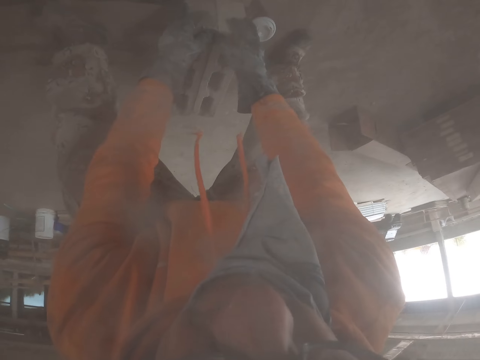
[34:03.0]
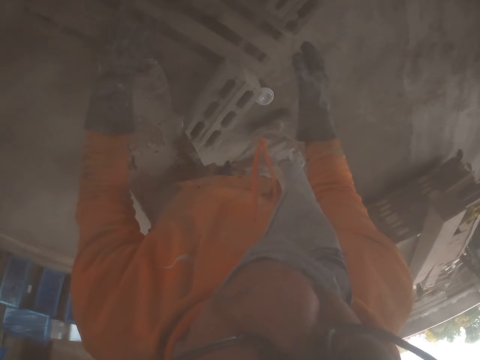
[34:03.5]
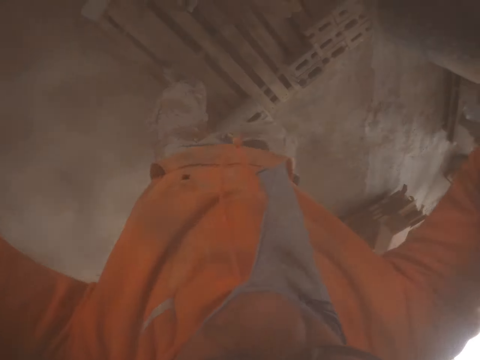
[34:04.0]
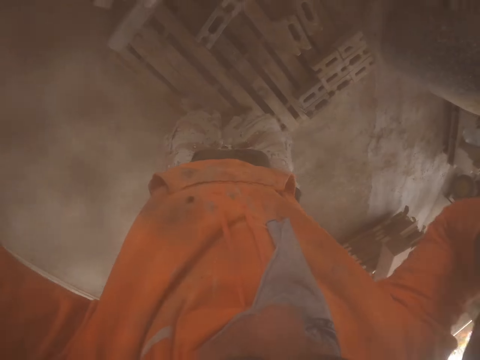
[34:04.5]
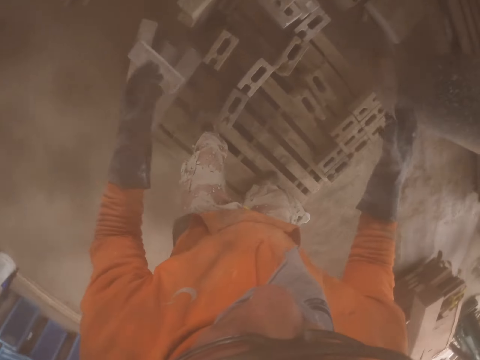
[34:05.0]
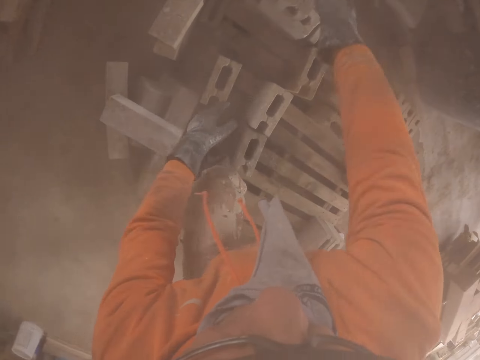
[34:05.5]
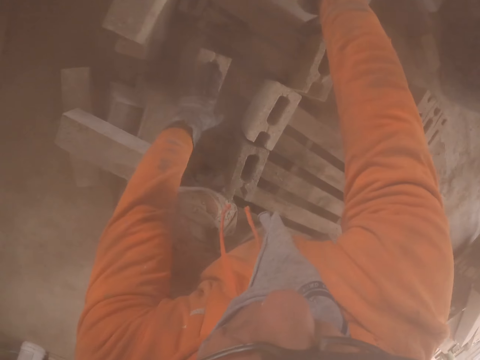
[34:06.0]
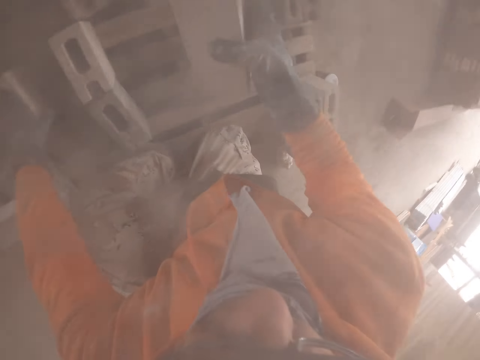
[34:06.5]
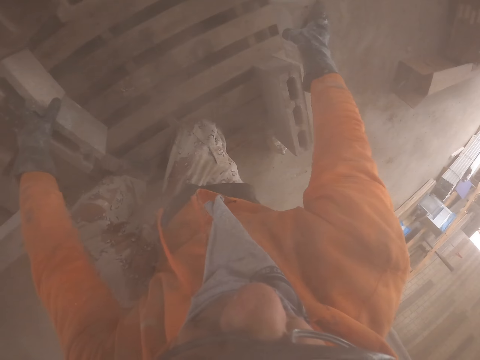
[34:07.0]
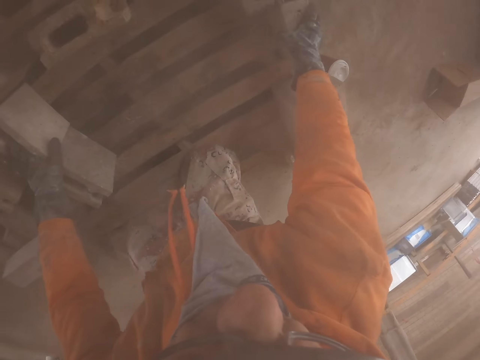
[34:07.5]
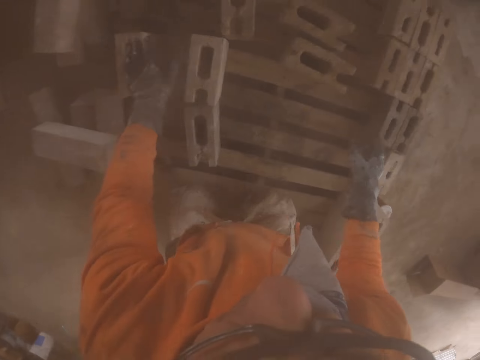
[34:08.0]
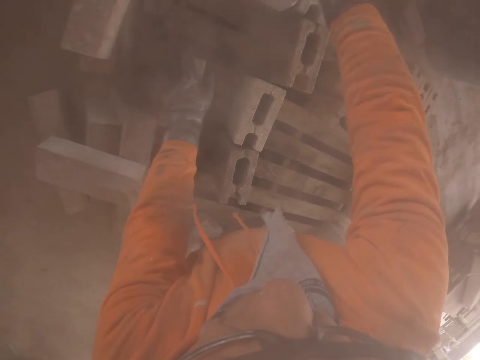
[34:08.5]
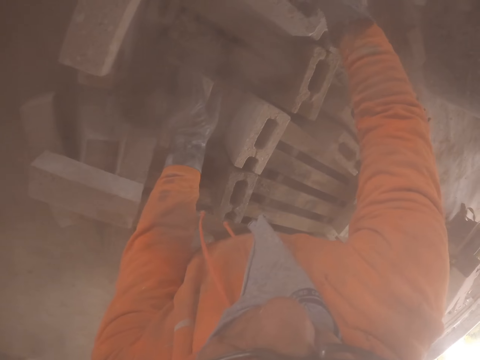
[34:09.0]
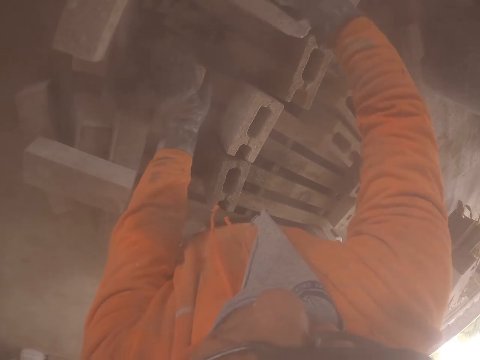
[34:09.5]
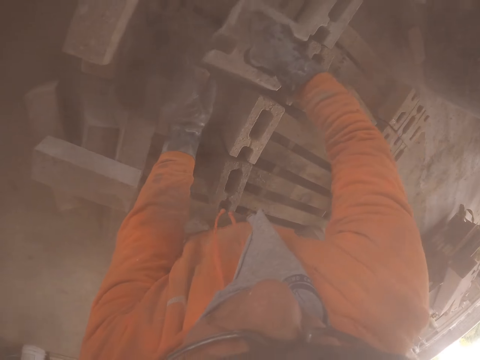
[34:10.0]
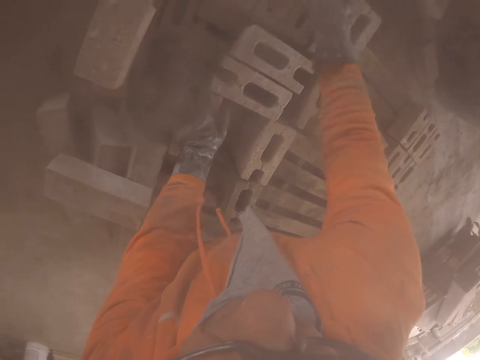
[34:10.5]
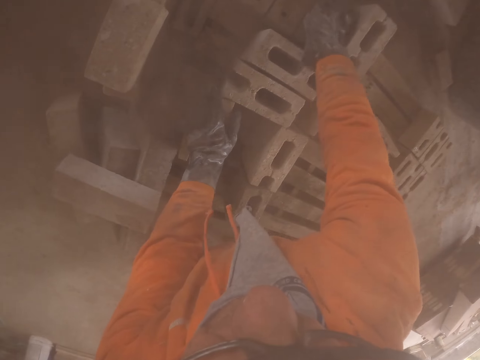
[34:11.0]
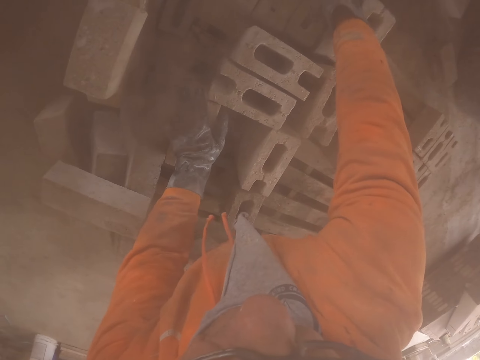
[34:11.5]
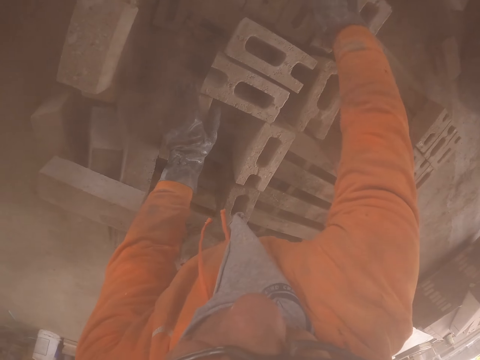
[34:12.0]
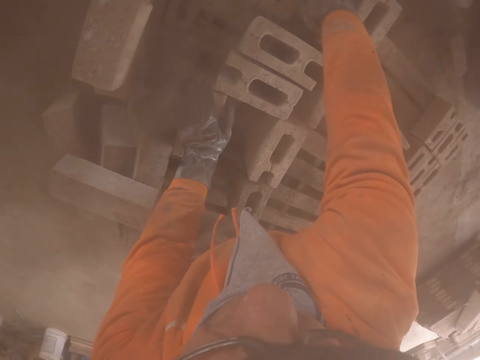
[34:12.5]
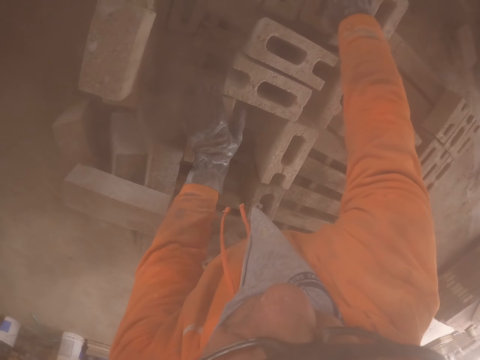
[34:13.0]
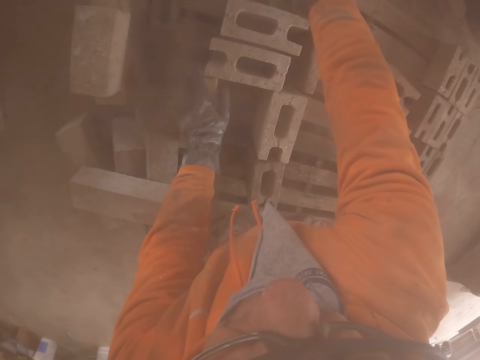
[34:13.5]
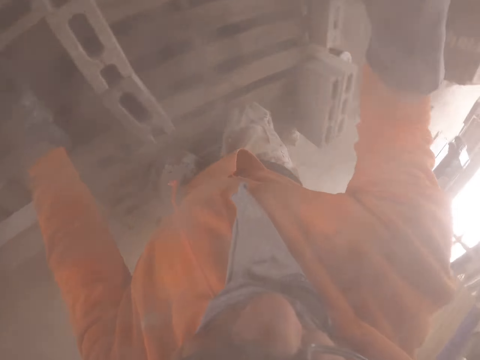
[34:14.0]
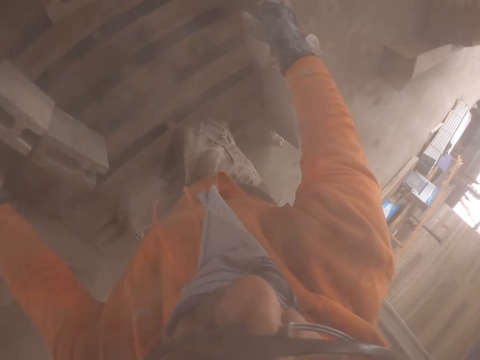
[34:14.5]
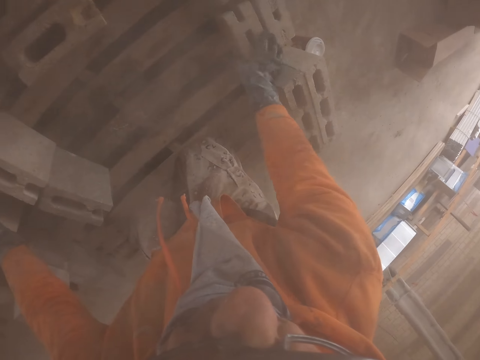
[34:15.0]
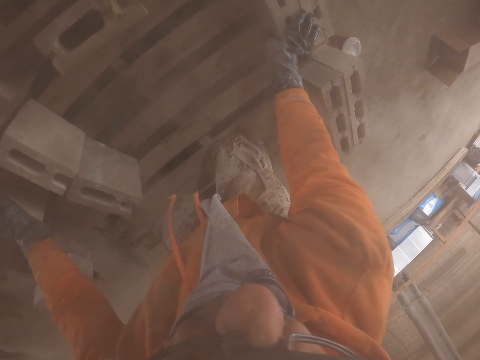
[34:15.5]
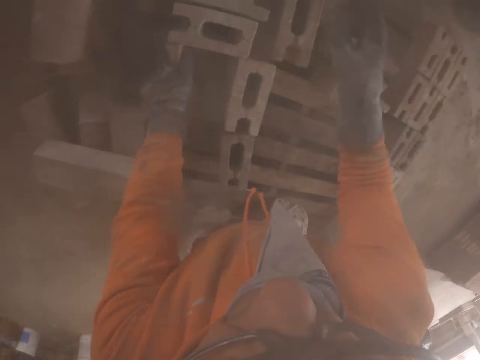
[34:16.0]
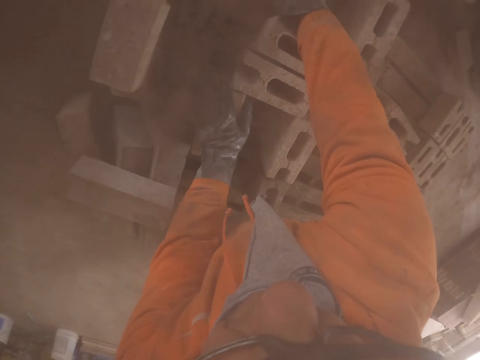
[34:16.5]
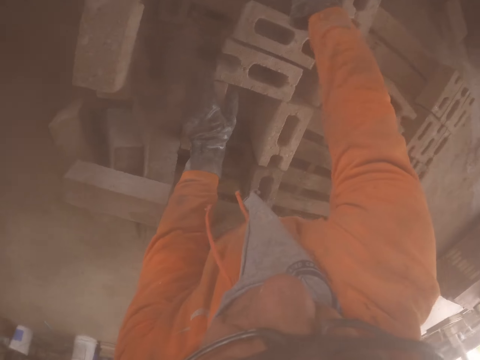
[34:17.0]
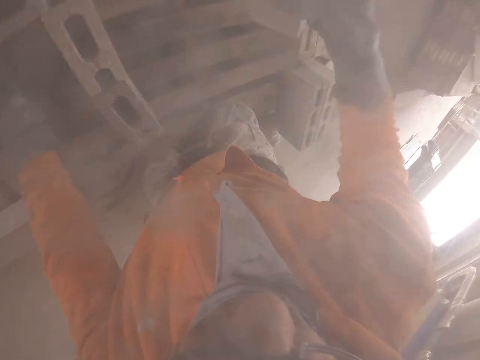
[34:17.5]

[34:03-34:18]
The camera wearer adjusts the camera. They arrange the bricks on the pallet.

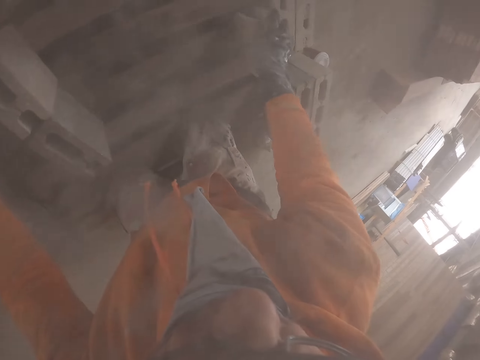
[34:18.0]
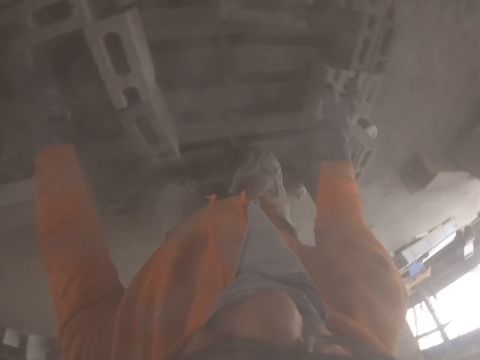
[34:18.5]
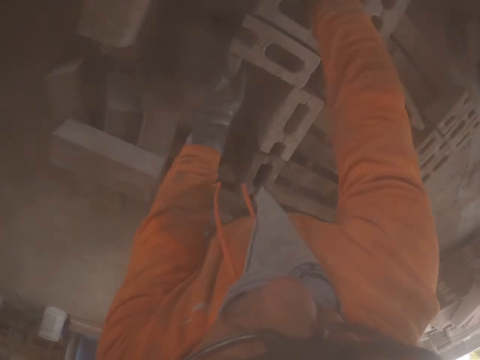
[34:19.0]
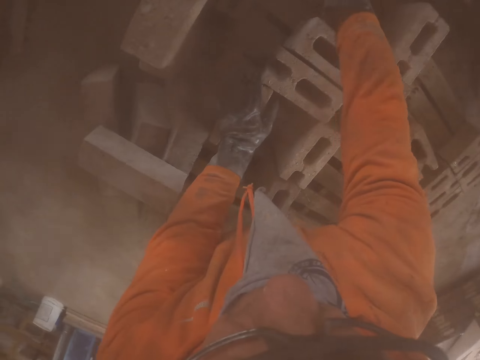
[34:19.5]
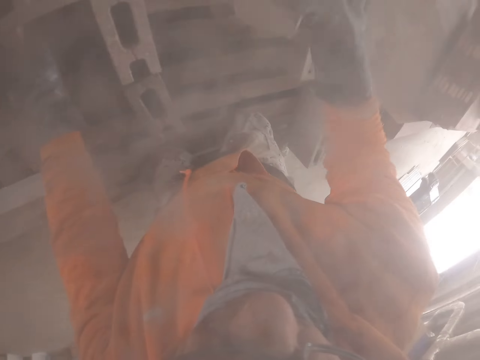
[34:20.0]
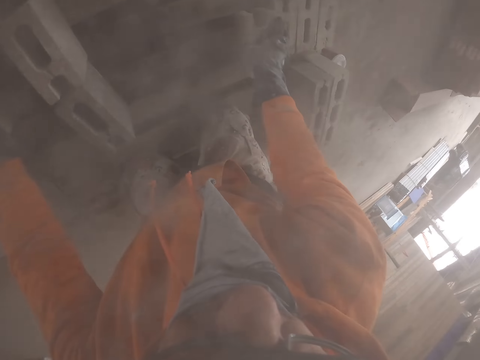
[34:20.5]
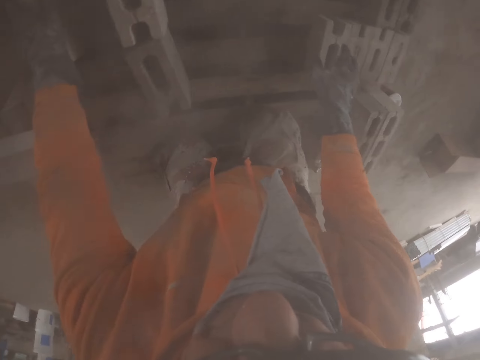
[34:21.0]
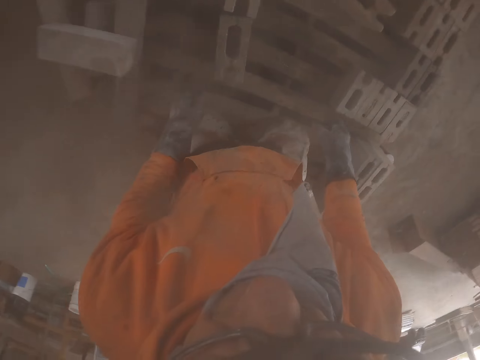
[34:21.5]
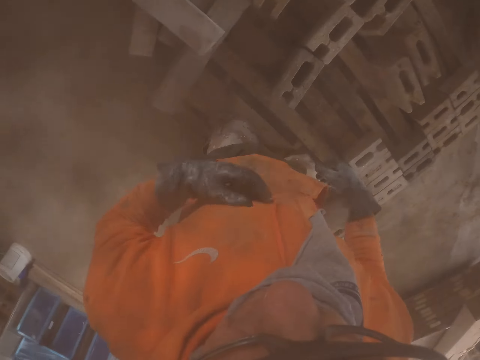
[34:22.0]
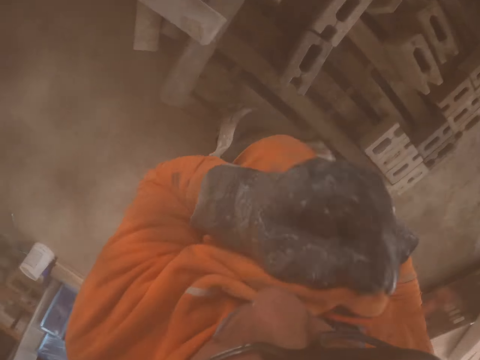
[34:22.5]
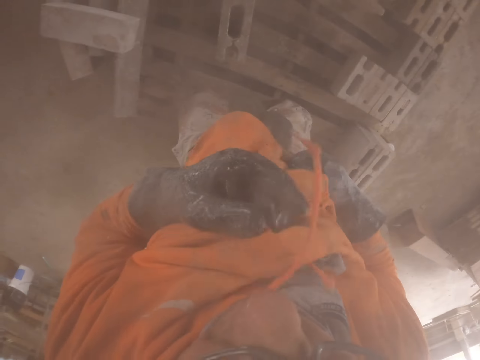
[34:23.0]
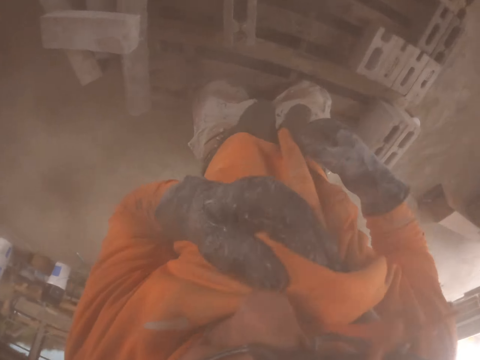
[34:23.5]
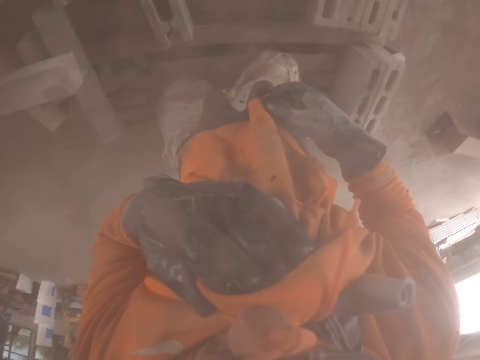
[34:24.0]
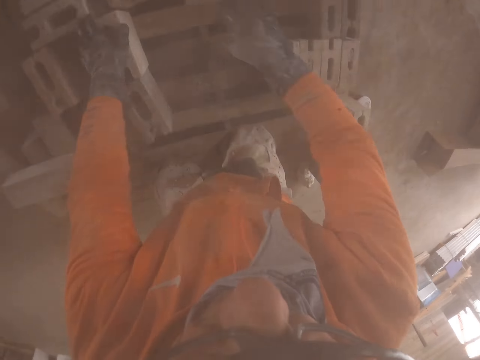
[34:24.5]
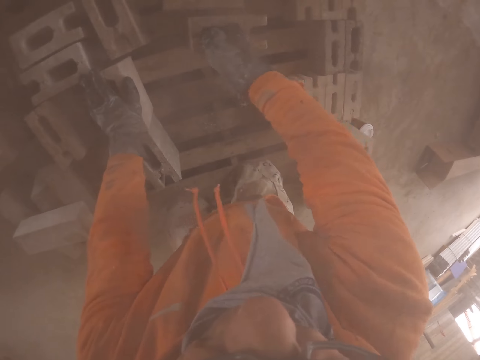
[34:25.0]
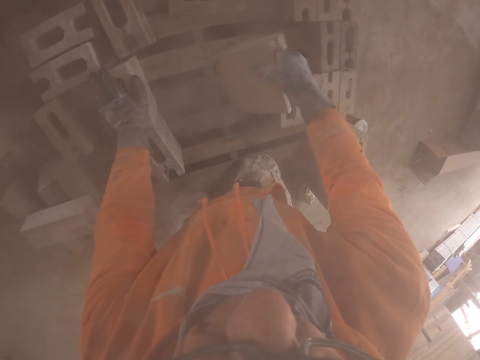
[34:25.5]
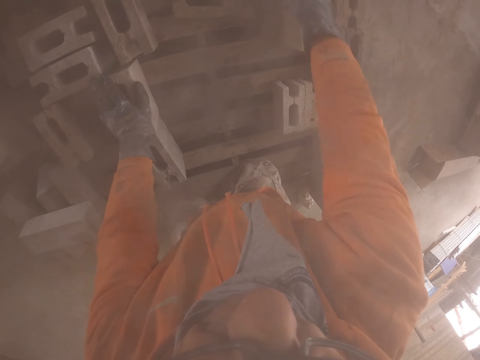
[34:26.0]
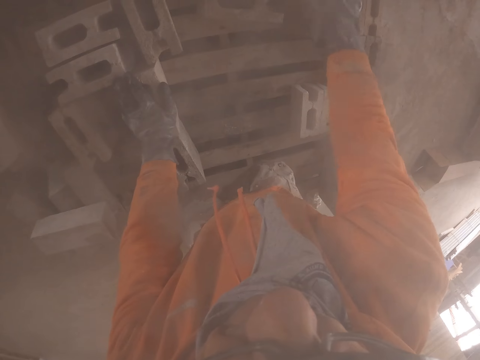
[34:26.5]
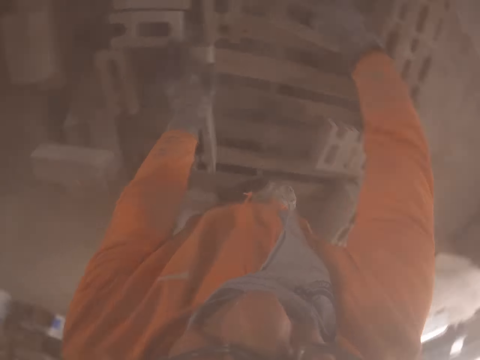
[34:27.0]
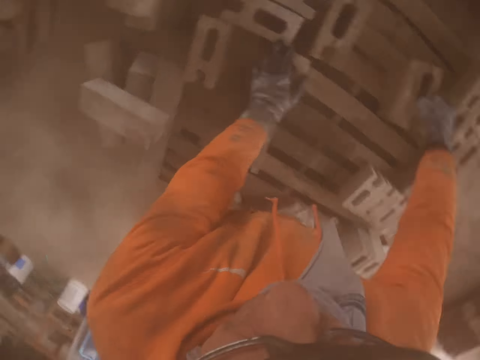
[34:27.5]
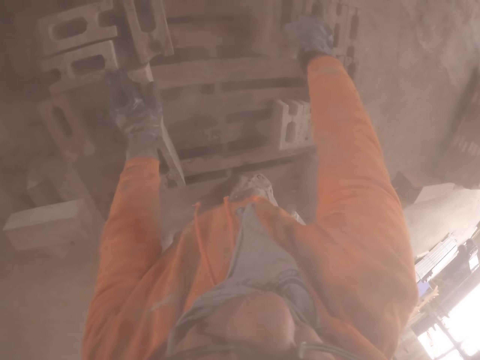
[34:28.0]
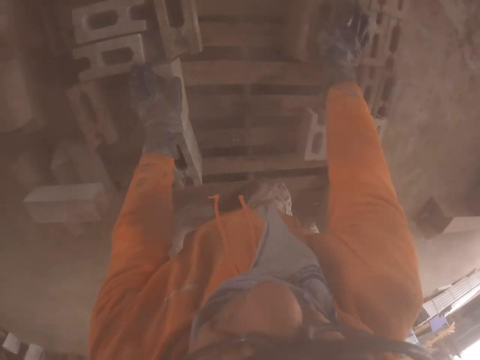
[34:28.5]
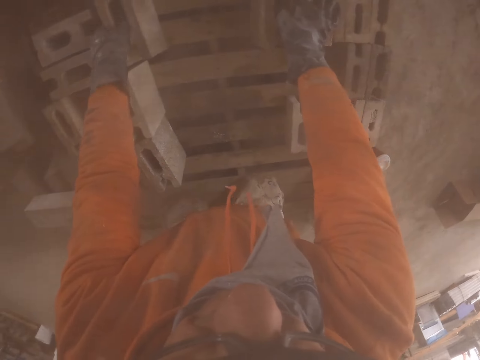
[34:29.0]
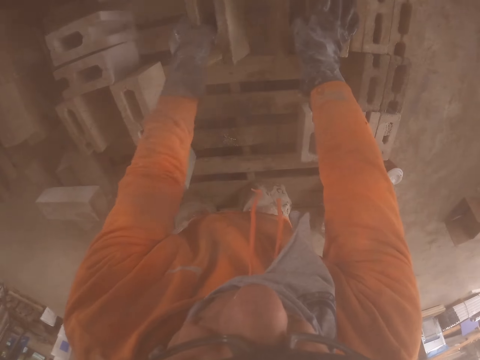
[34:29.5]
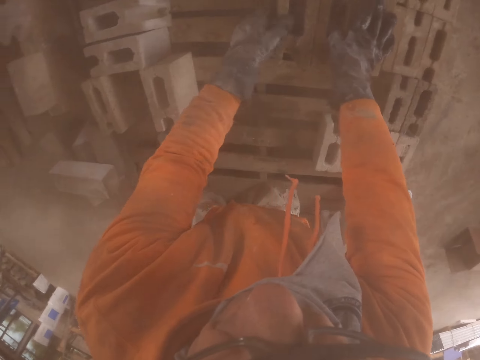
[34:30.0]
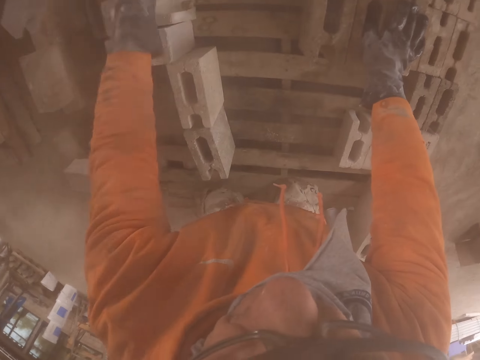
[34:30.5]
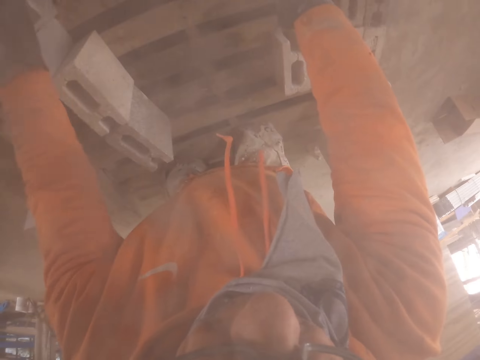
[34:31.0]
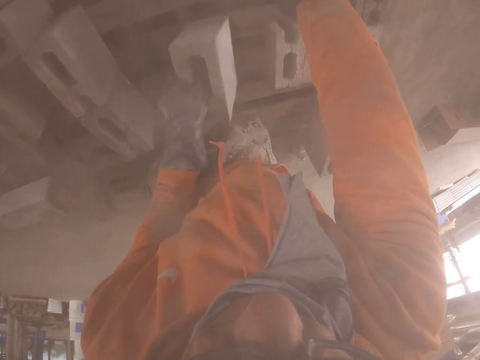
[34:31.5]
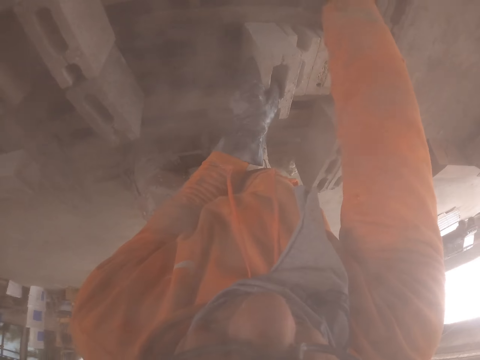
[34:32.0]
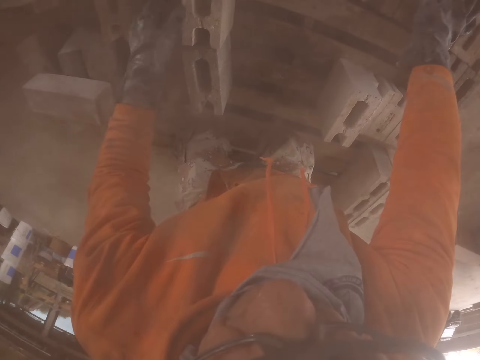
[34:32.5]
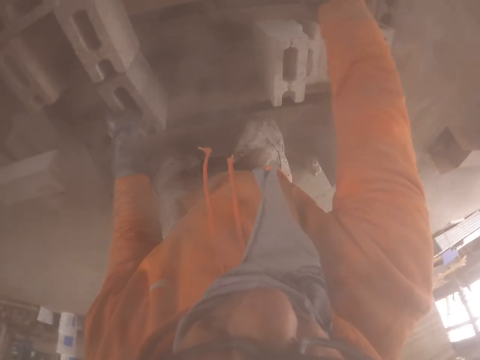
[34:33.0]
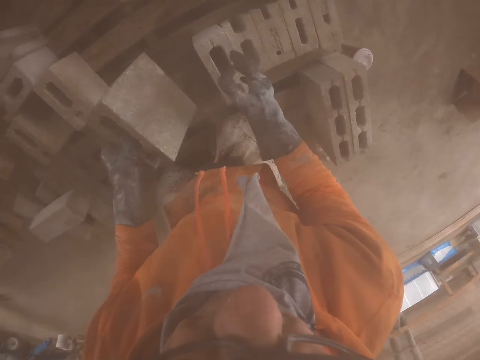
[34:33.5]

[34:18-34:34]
The camera wearer wipes his nose with his cloth. He arranges the bricks. He arranges the brick stones.
